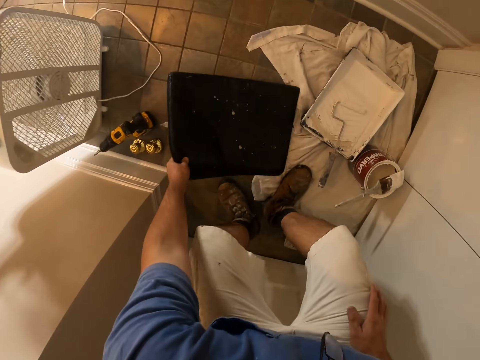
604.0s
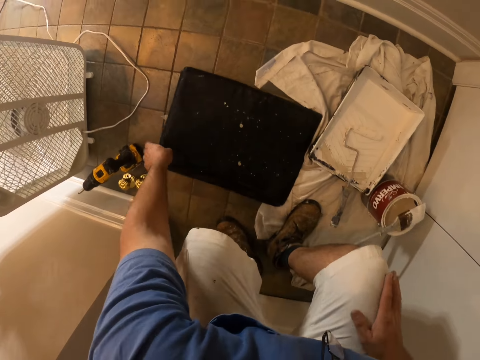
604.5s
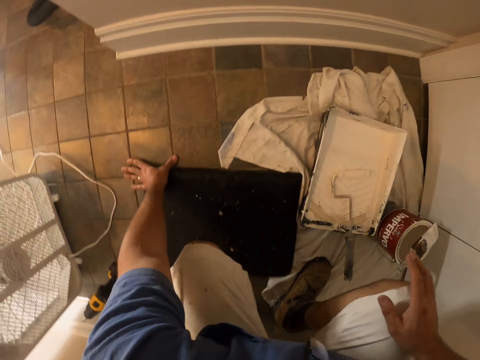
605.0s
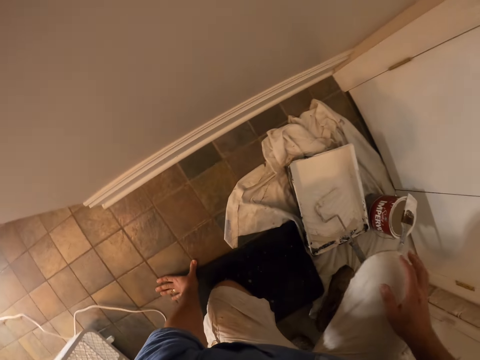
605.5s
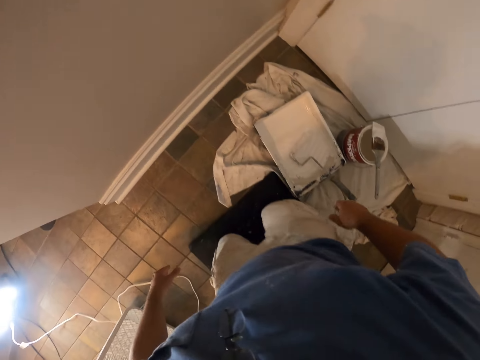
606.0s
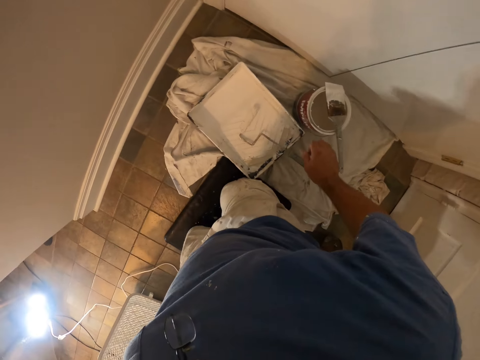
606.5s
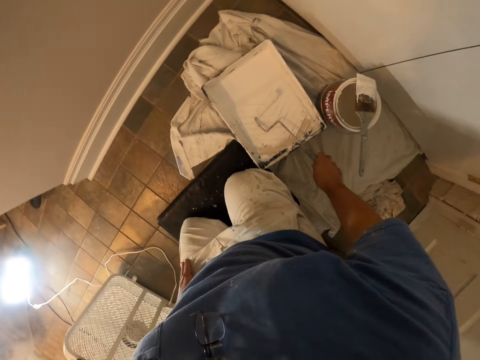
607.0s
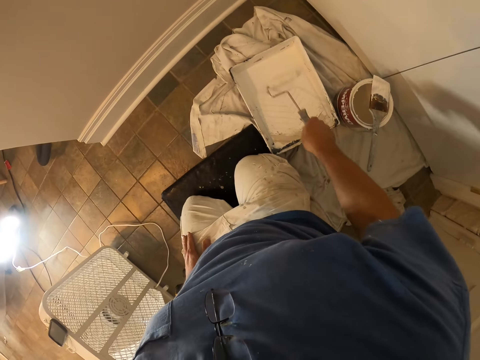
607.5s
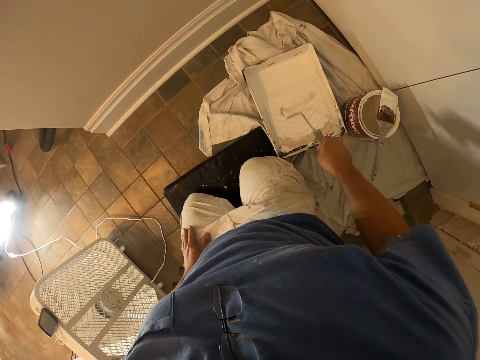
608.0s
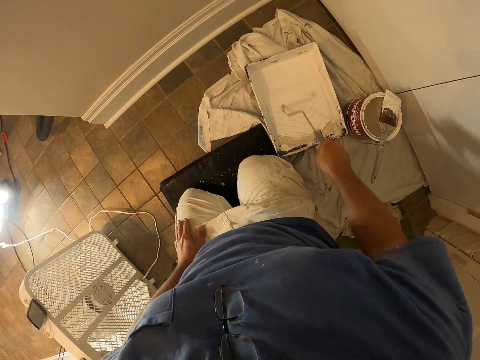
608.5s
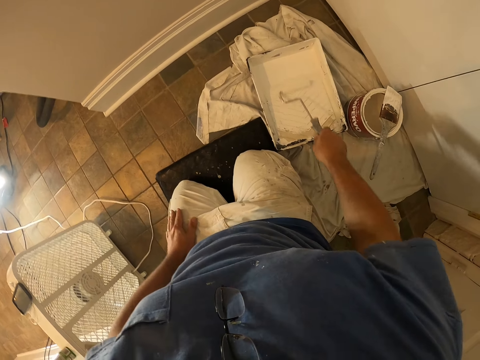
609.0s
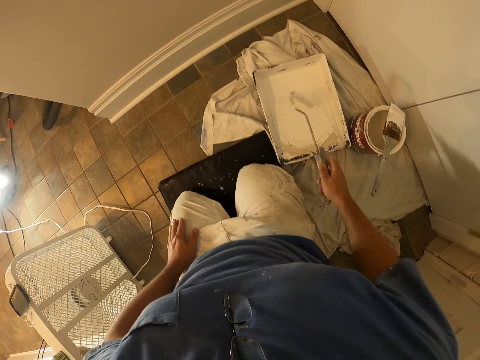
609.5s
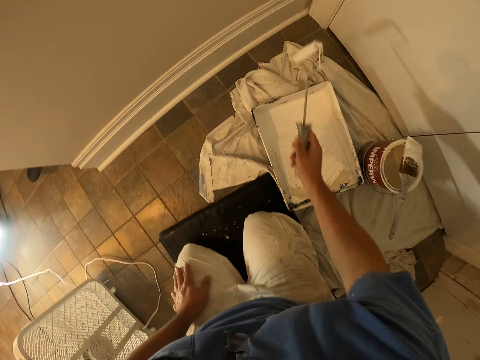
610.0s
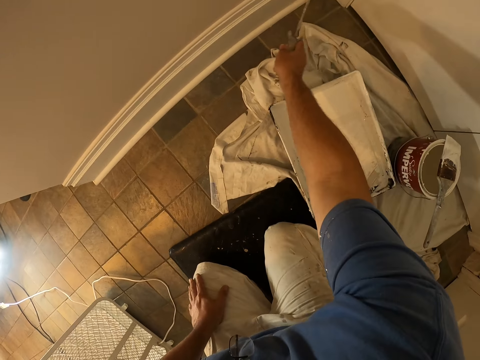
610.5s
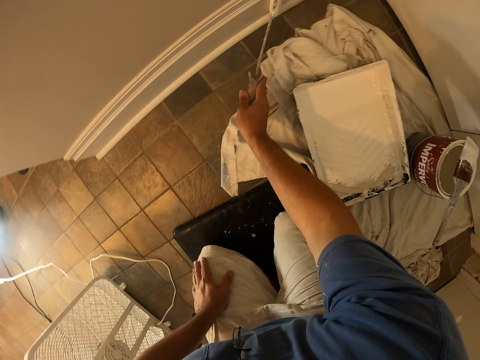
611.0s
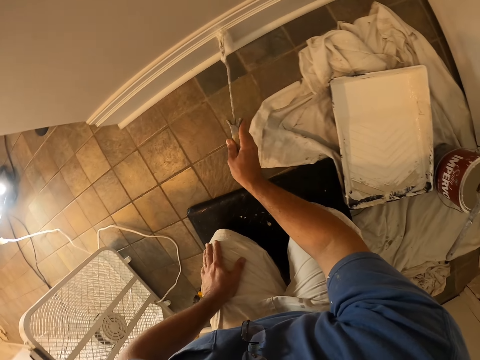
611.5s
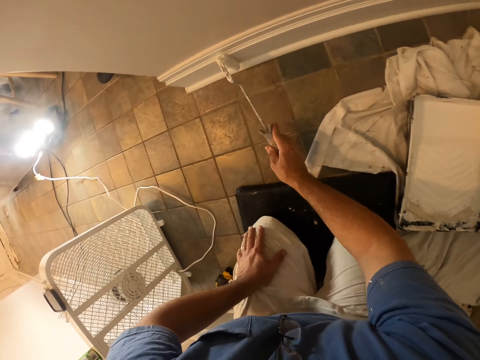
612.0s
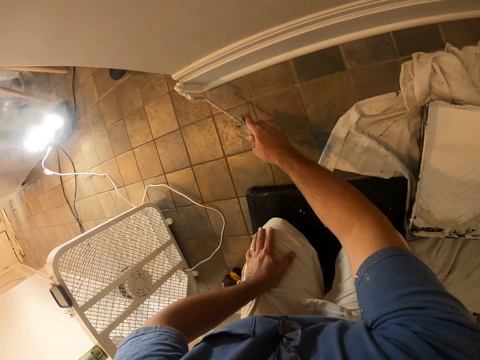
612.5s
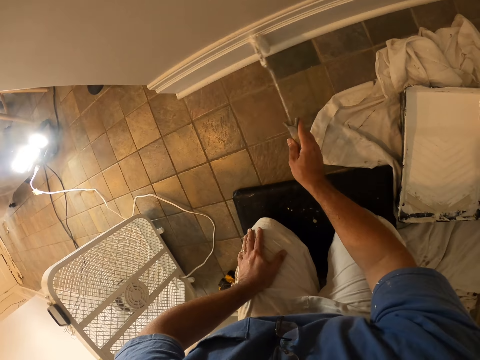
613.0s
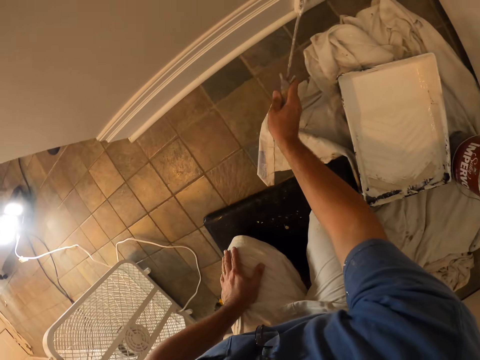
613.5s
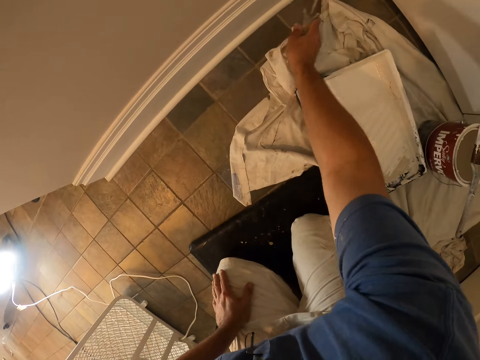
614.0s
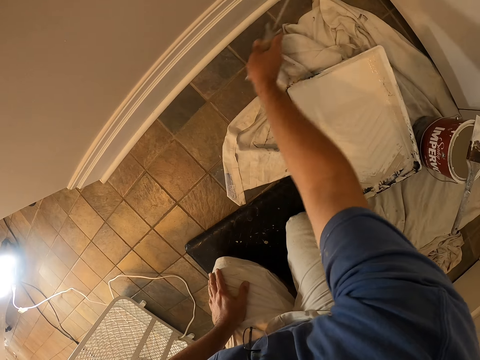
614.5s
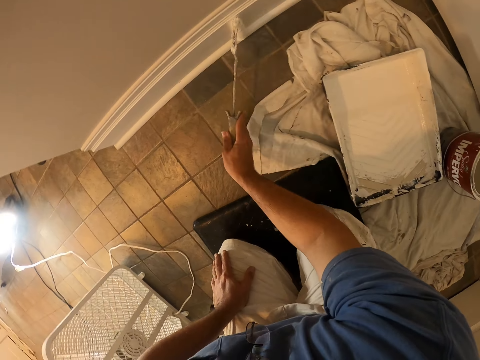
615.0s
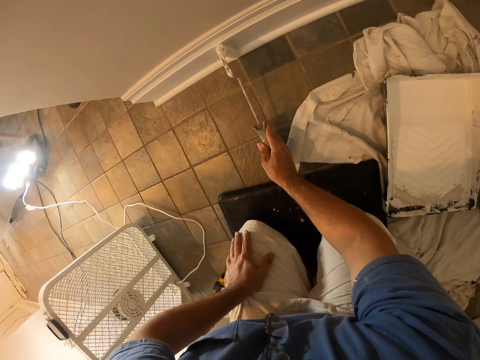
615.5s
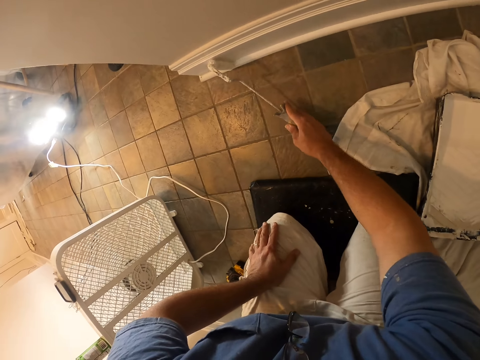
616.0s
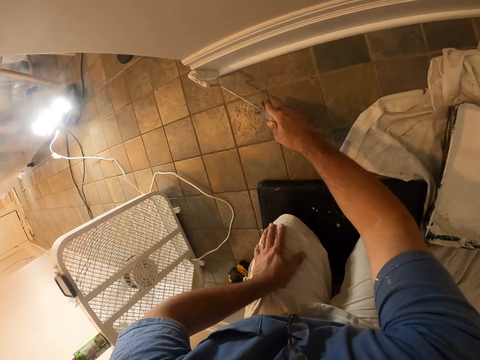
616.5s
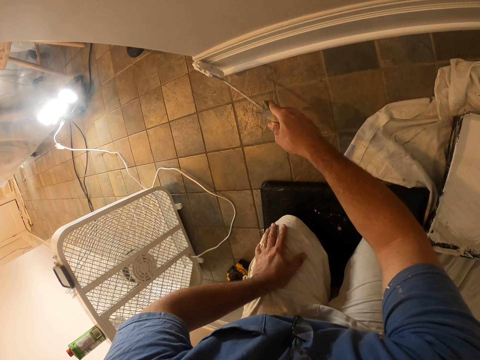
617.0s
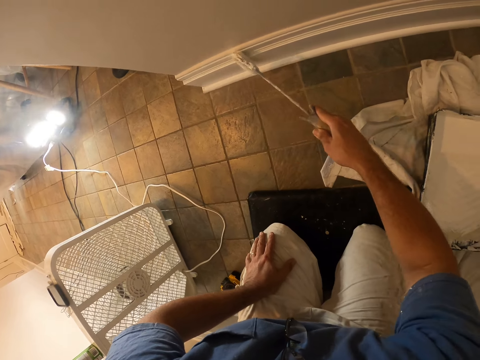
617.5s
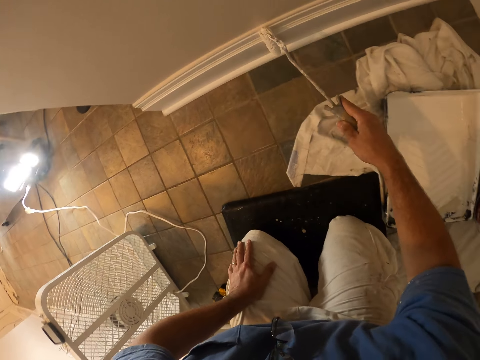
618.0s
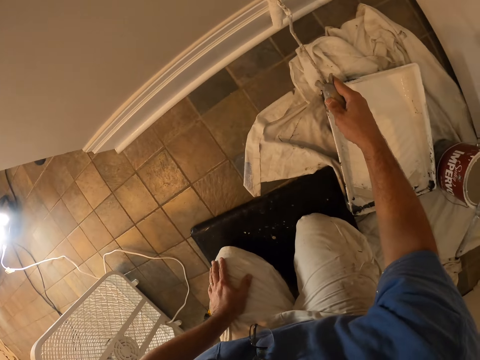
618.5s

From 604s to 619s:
The camera wearer drops the kneeling pad by the side of the paint cans. He kneels on the kneeling pad. He picks up the paint roller brush in the paint can with his right hand. He rolls the paint roller on the paint tray. He moves the paint roller brush inside the paint. He picks up the paint roller. He paints the room wall with the paint roller brush.

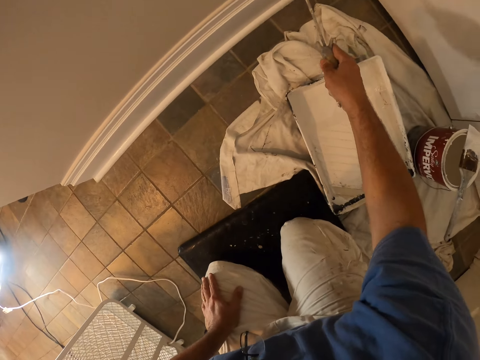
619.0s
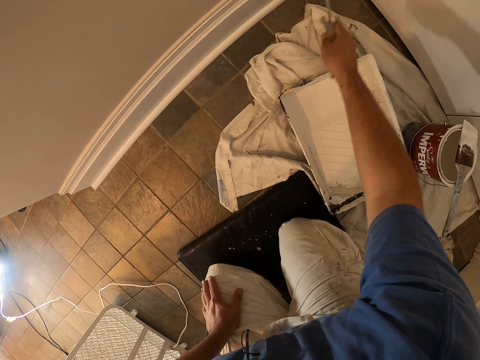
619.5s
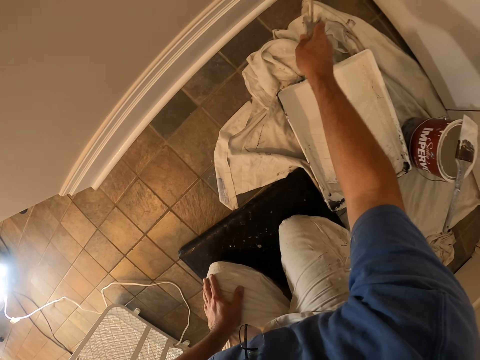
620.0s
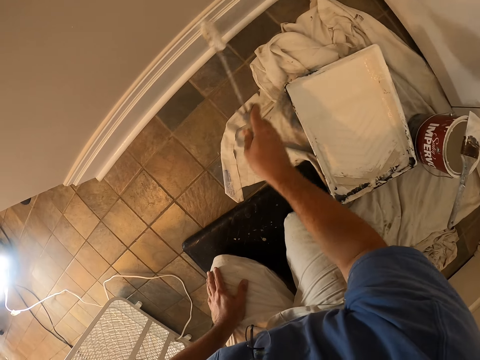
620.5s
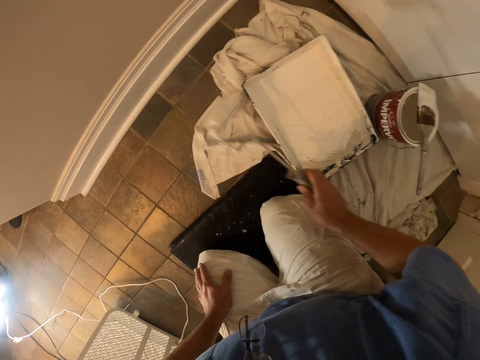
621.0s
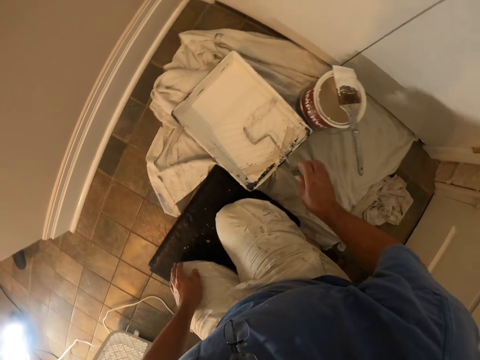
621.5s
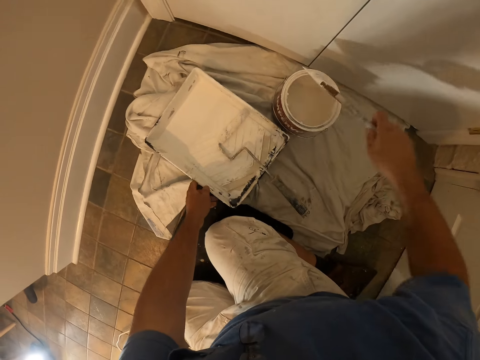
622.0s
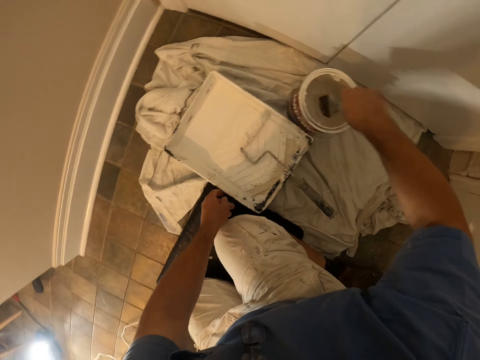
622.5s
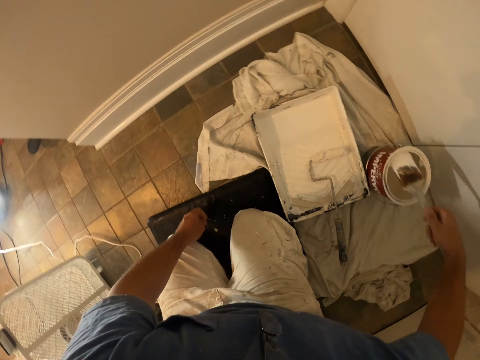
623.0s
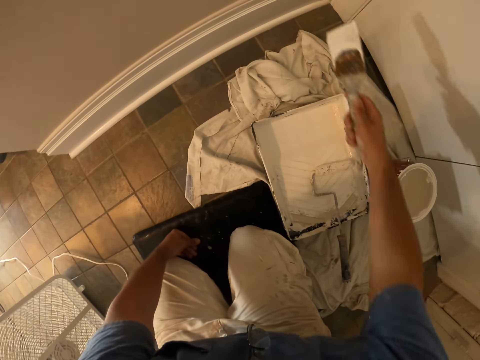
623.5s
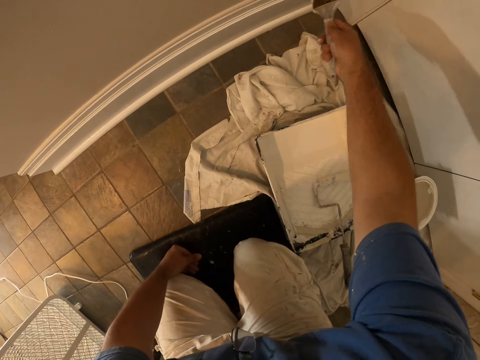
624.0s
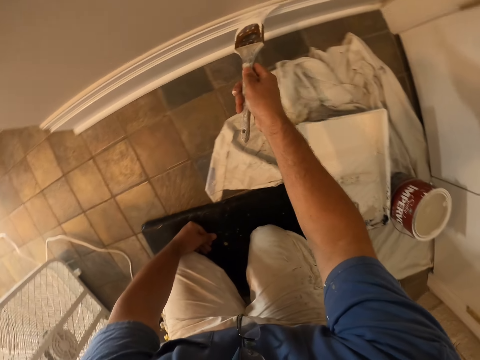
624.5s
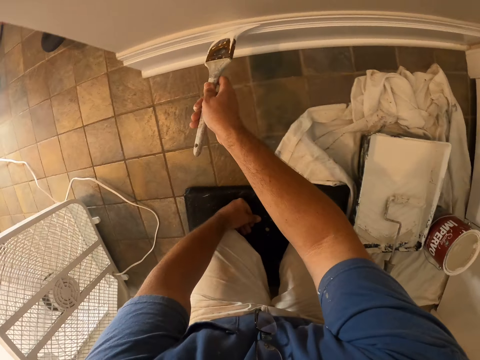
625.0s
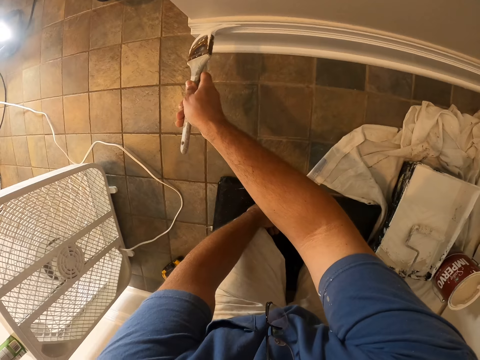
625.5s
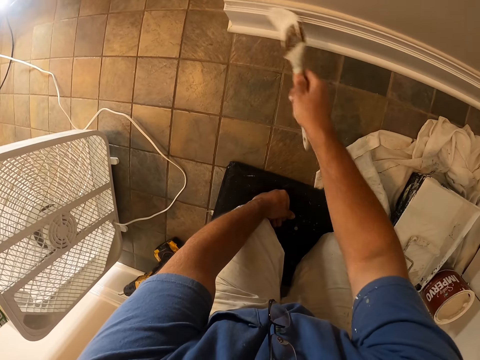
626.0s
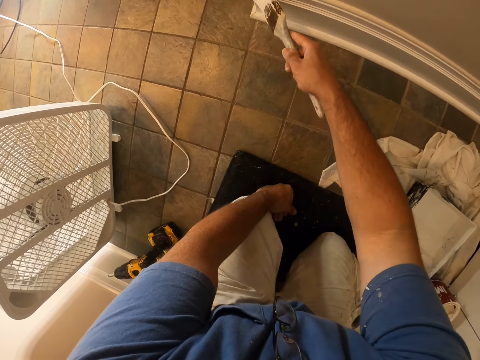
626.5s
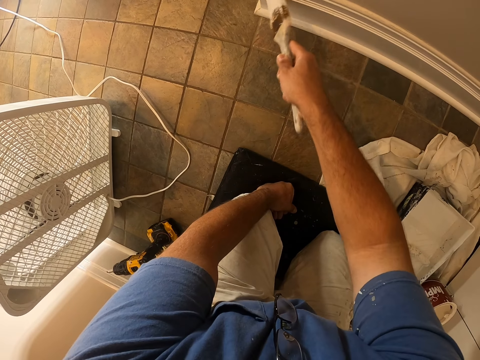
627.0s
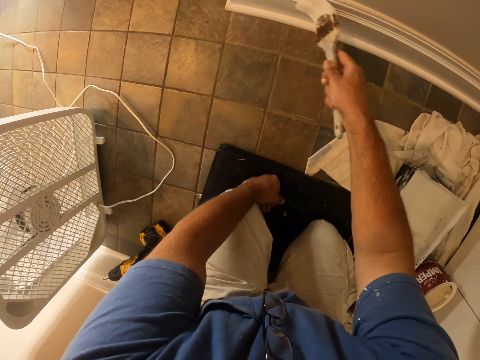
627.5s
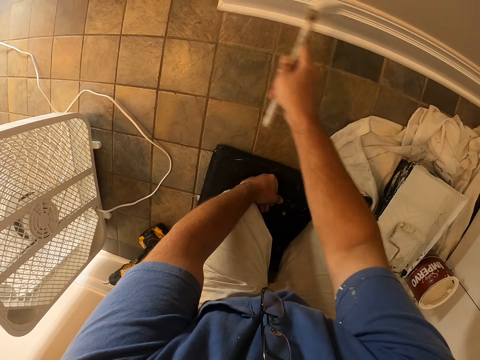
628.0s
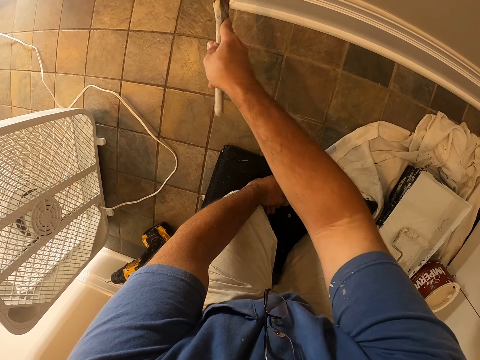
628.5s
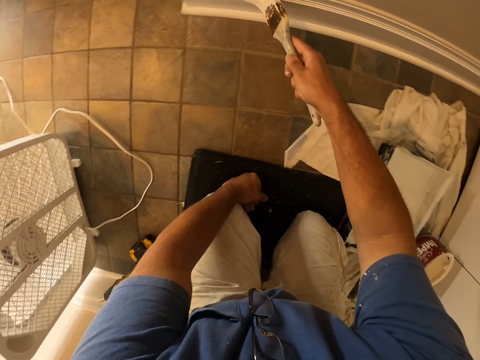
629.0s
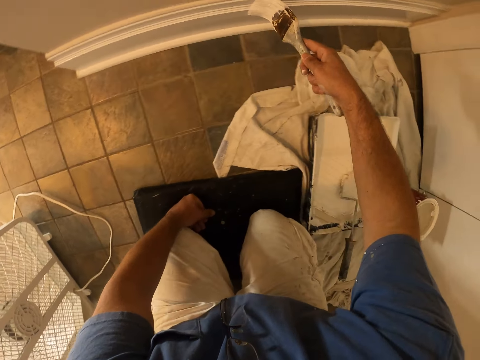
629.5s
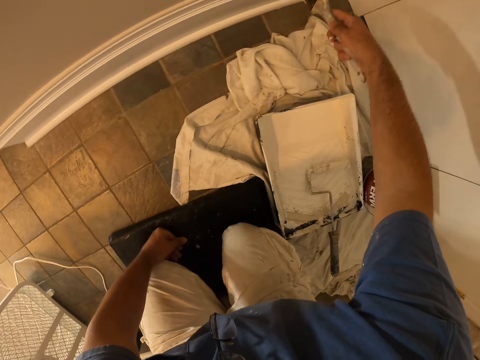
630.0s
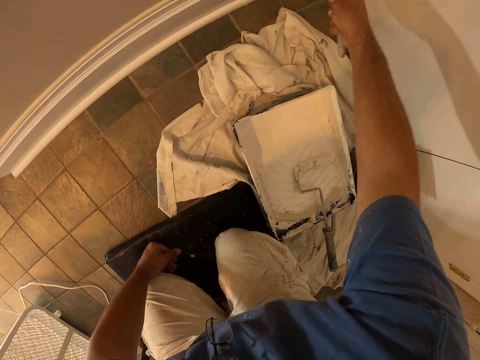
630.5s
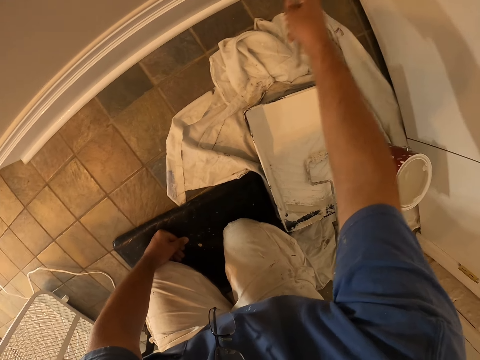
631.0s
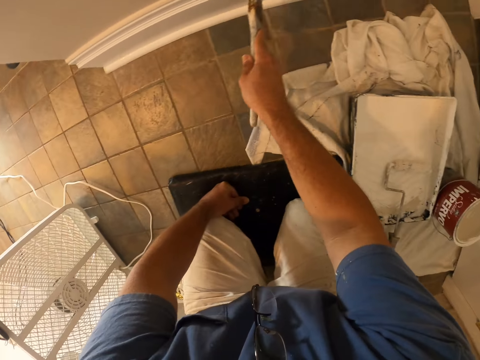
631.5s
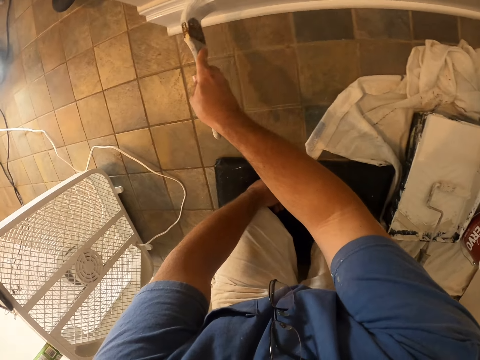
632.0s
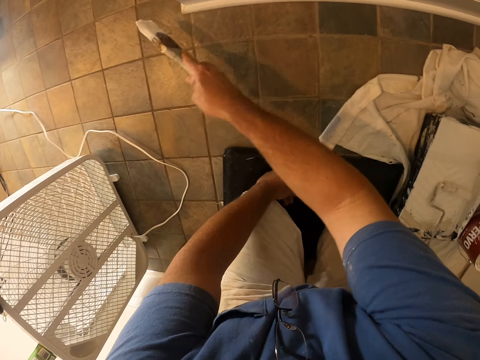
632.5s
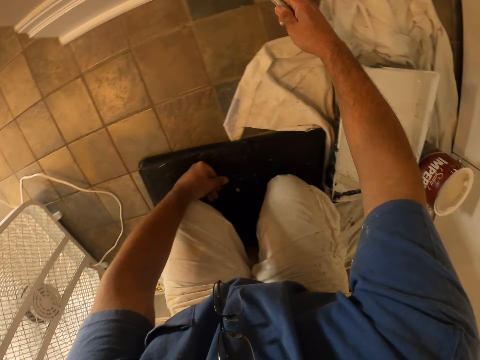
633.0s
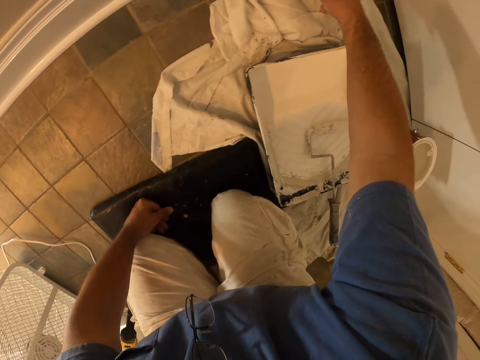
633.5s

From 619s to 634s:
The camera wearer drops the paint roller brush into the paint can or paint tray. They put down the paint roller. They pick up the paint brush on another paint can on the floor. They dip the paint brush into the paint on the floor. They remove the paint brush. They paint the room wall with the paint brush.
